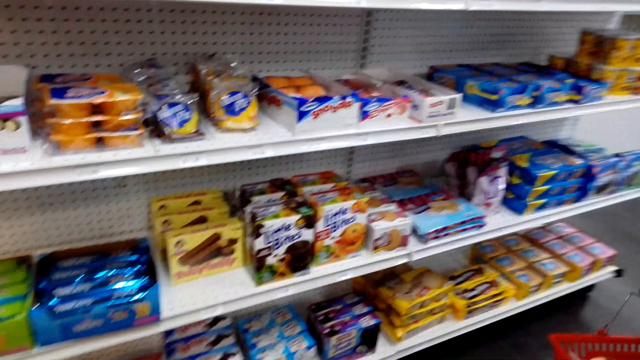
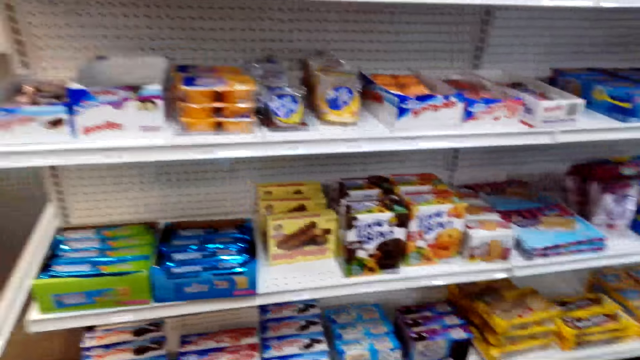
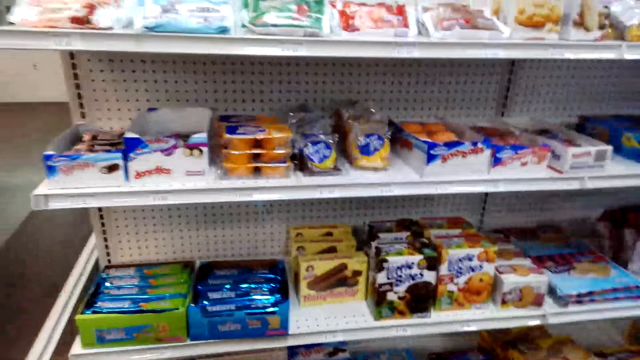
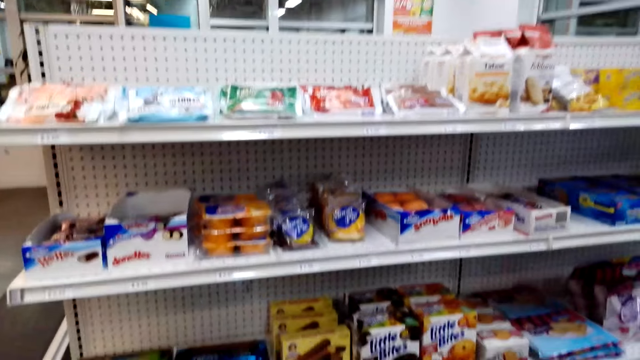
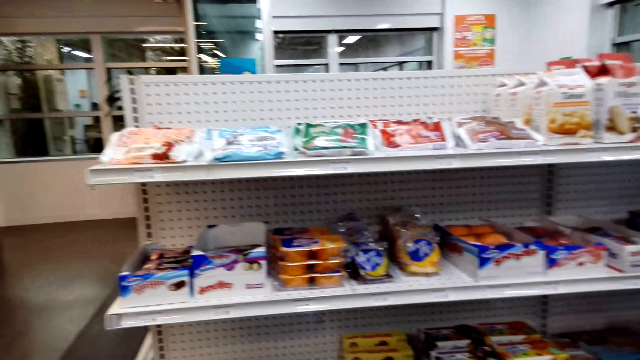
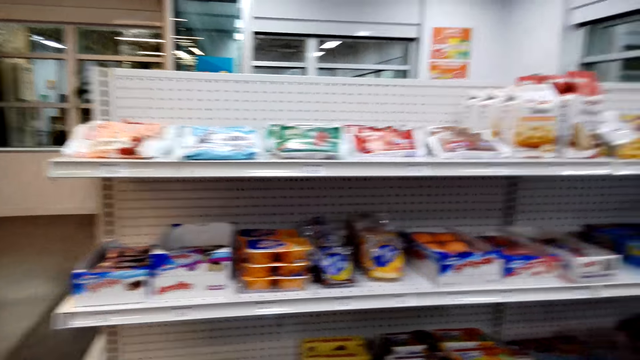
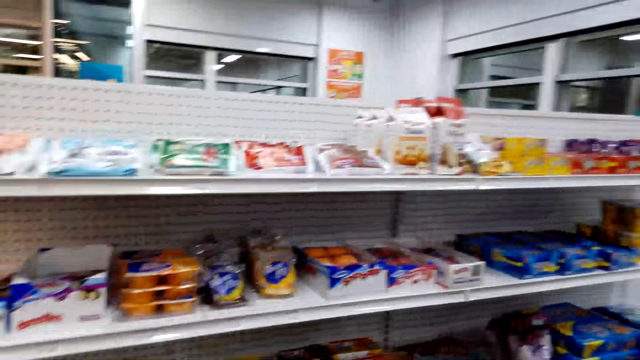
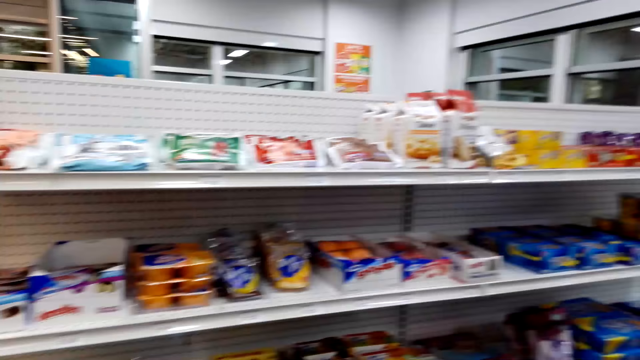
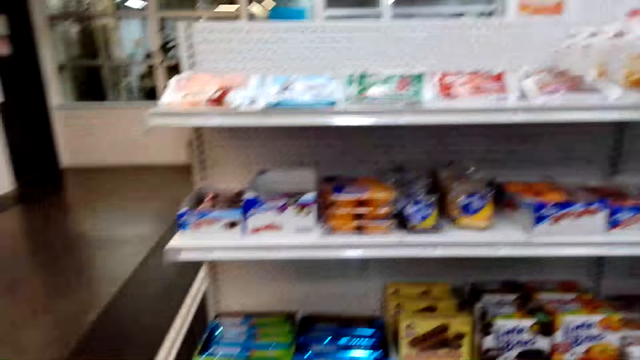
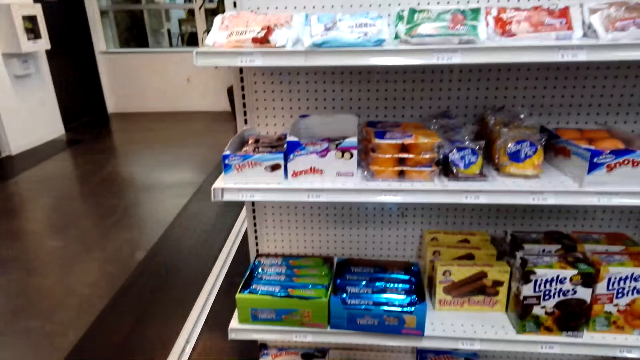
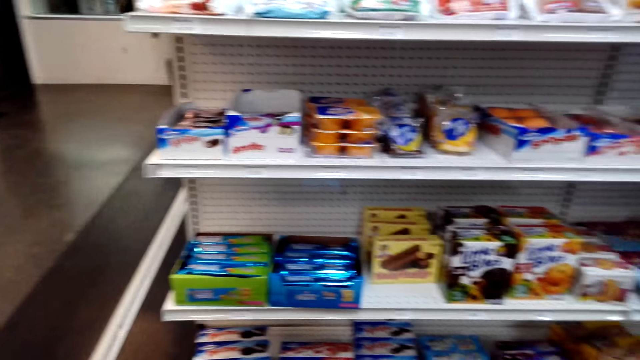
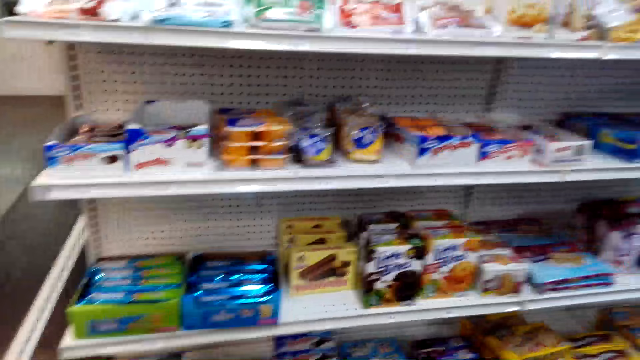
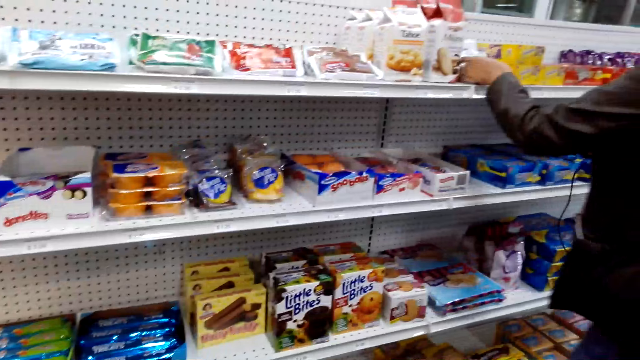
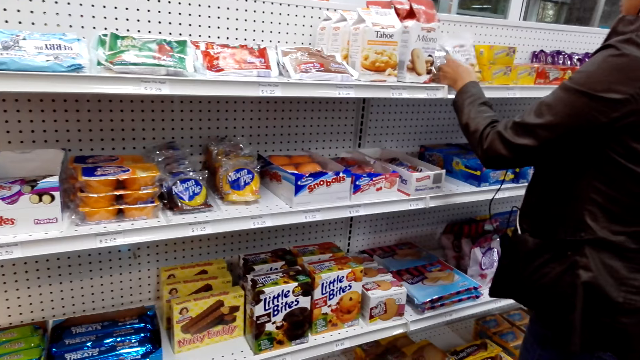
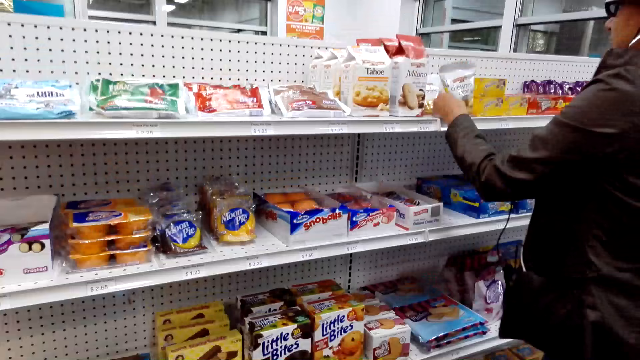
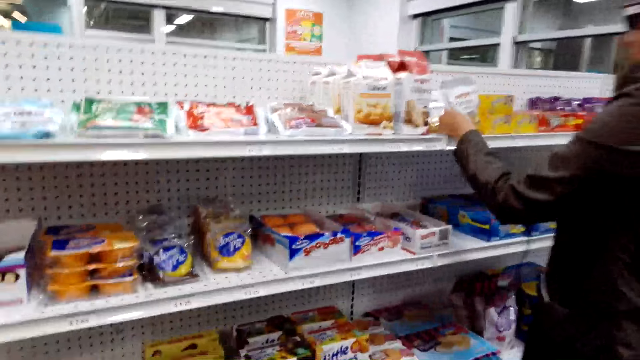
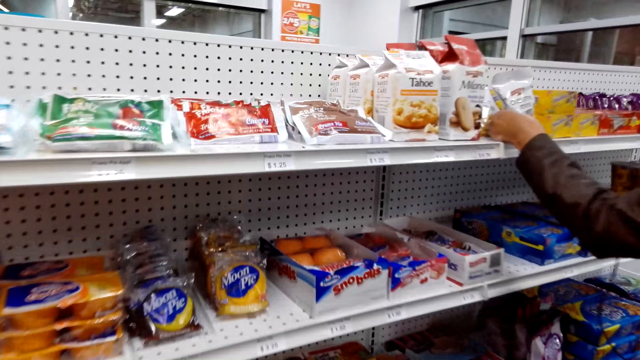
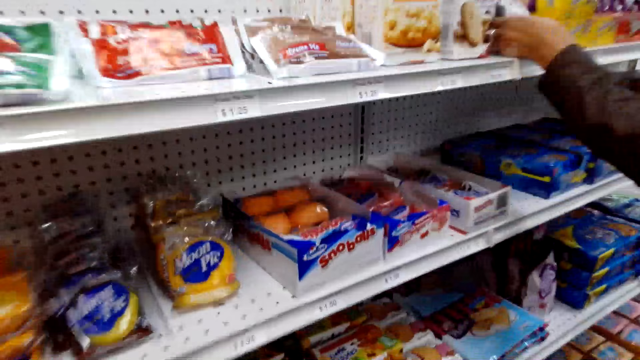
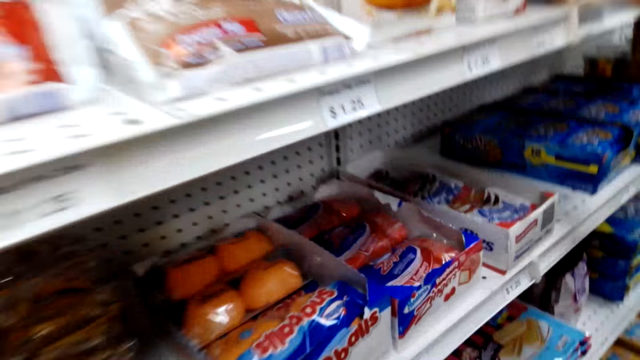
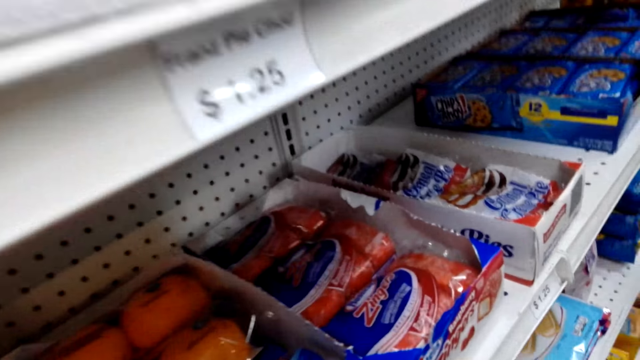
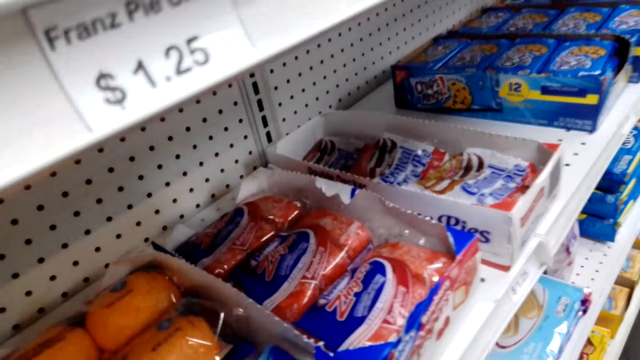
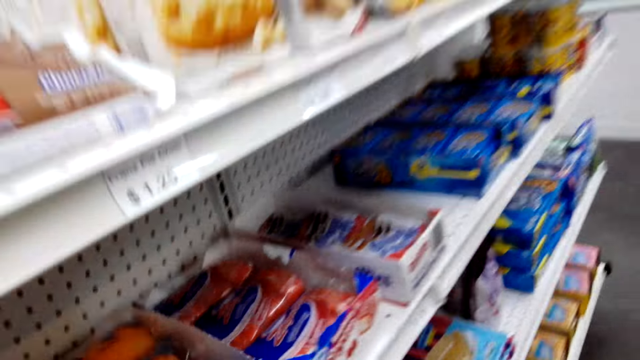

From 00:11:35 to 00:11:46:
The camera wearer stares at the packets on the shelf. A man picks the packet from the shelf. The camera wearer talks to the man.

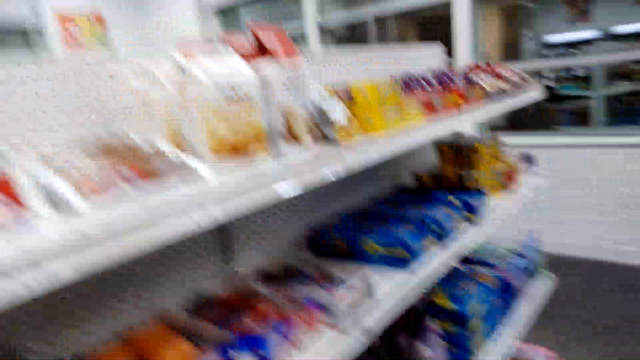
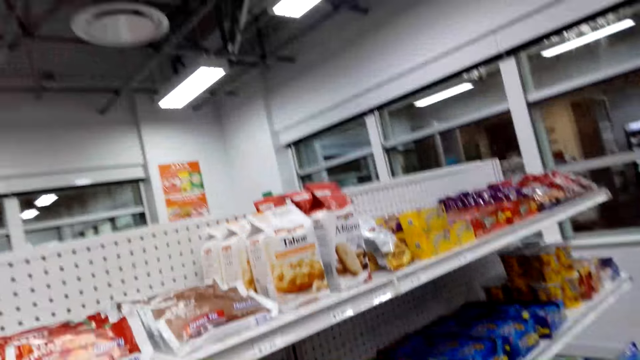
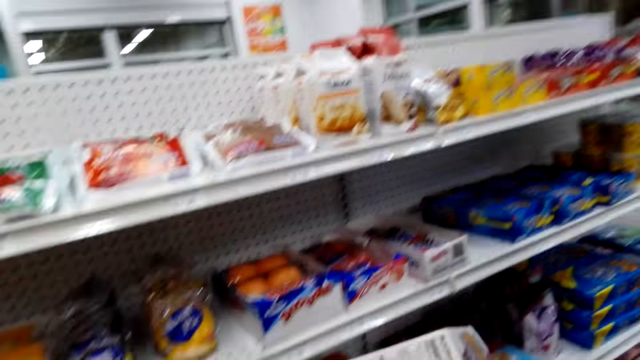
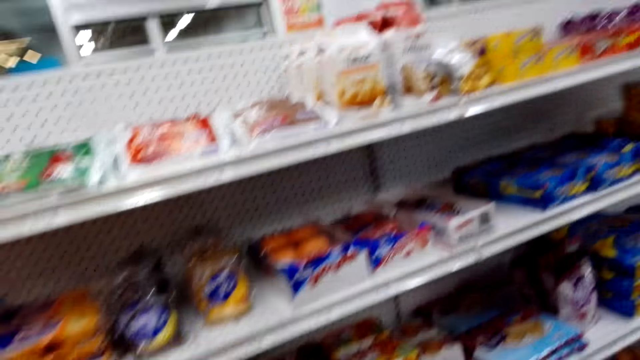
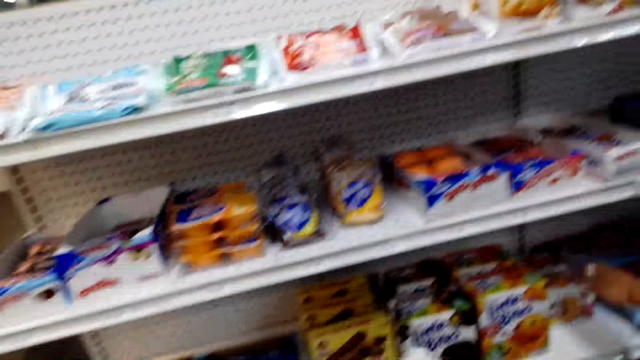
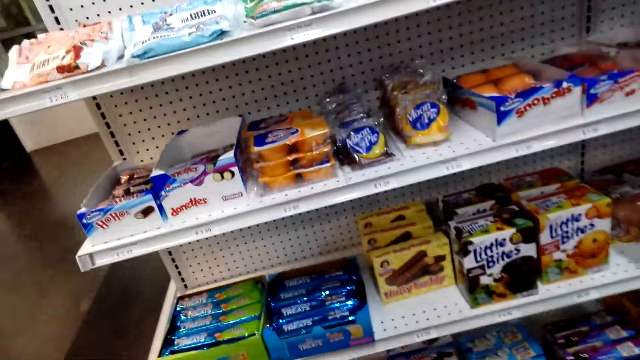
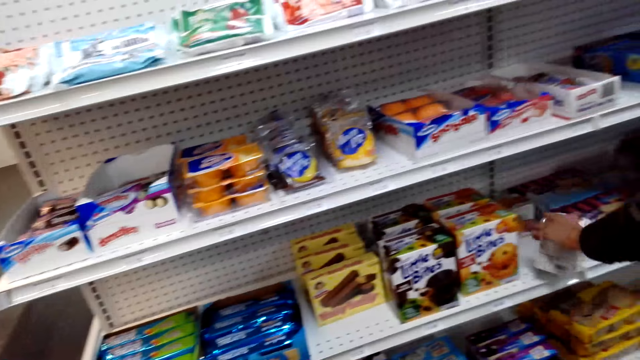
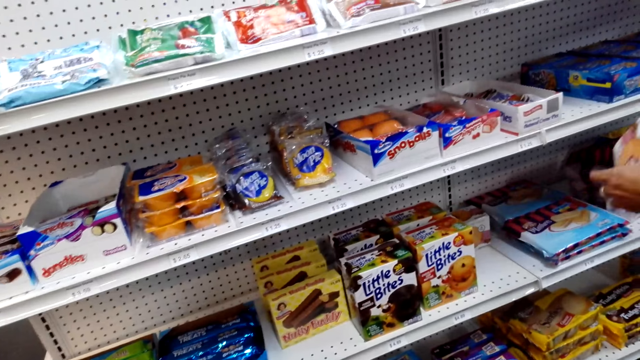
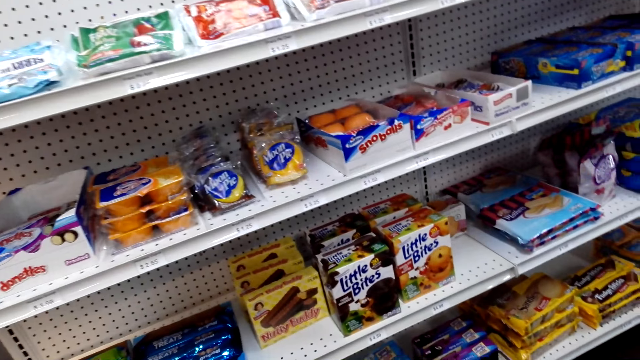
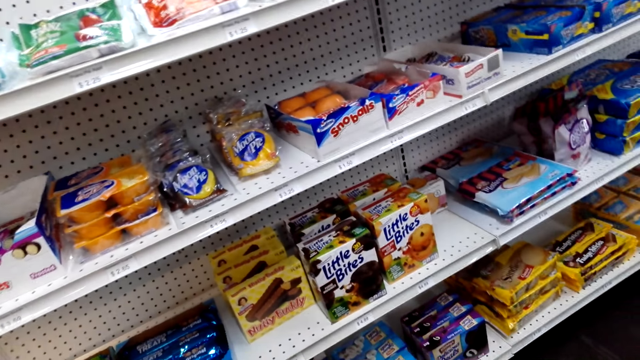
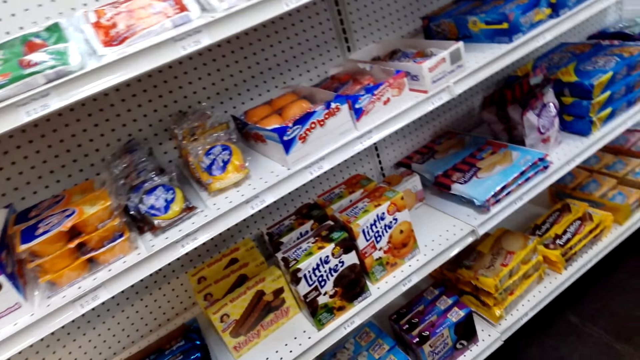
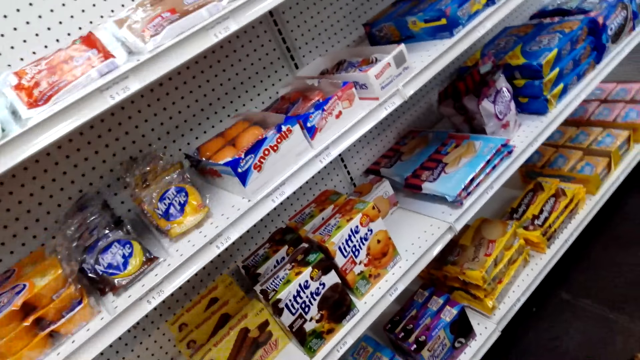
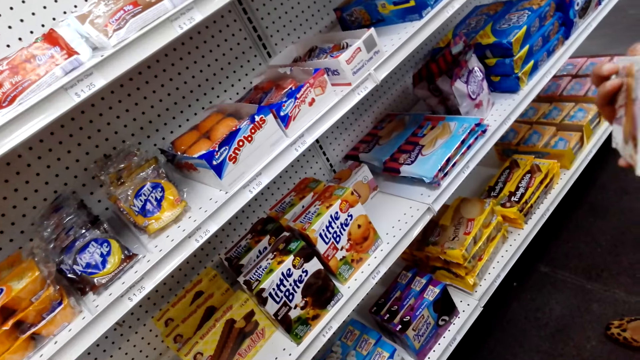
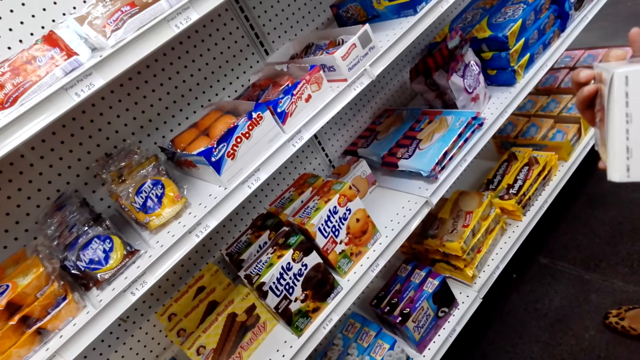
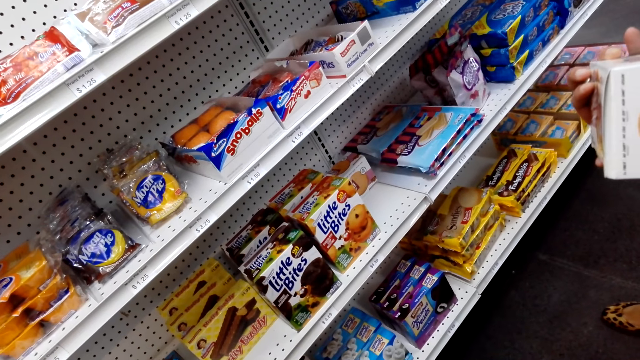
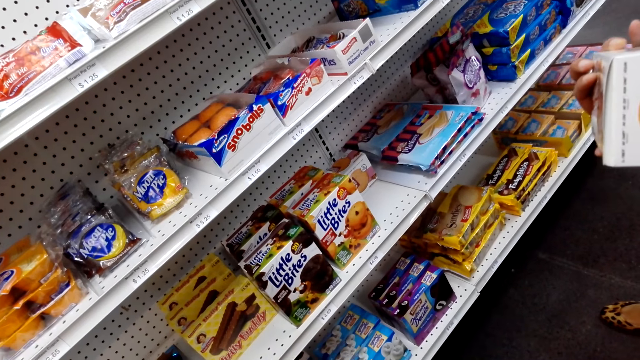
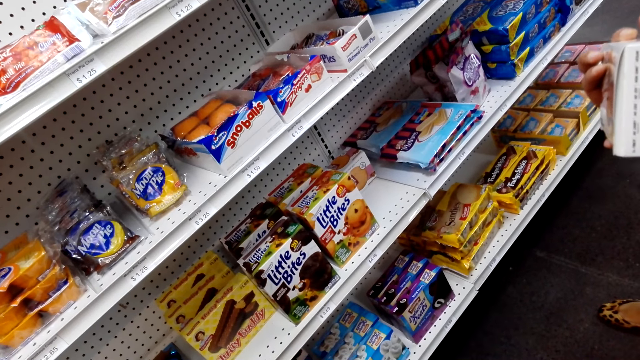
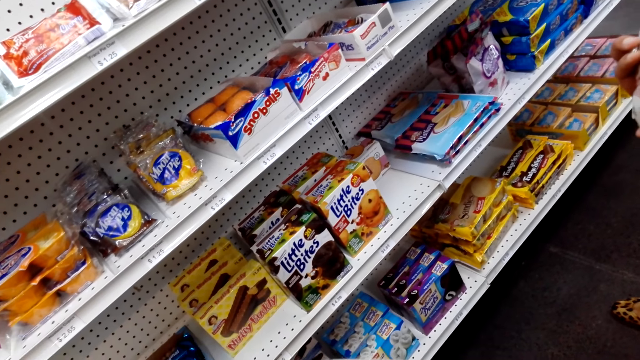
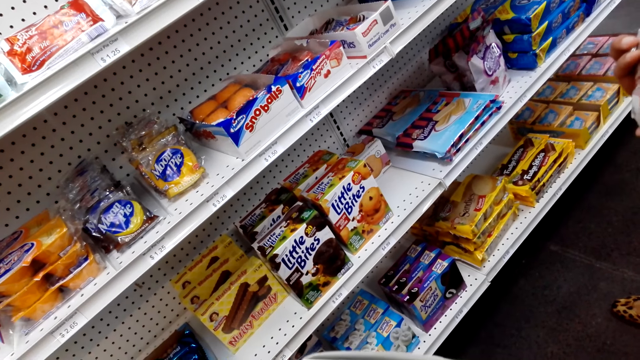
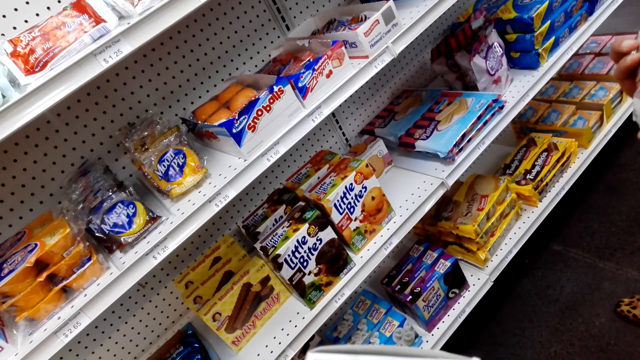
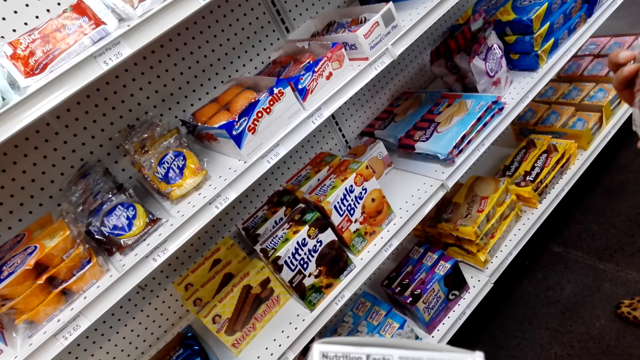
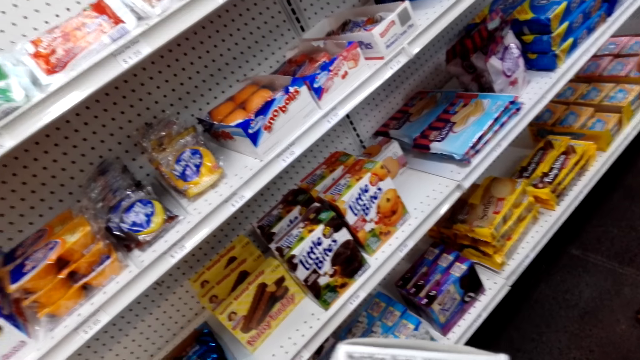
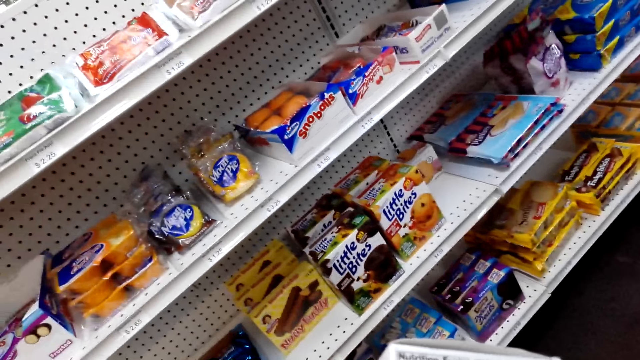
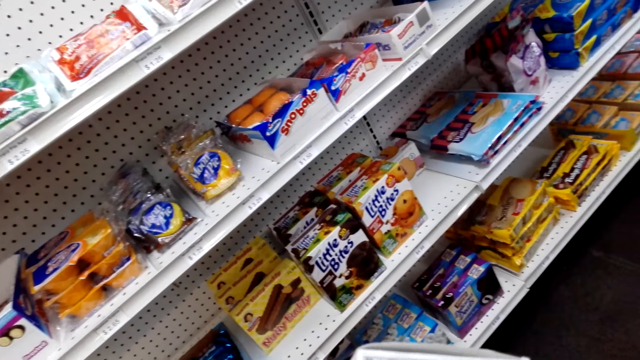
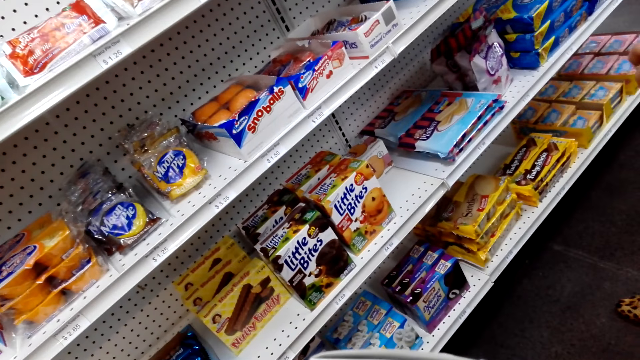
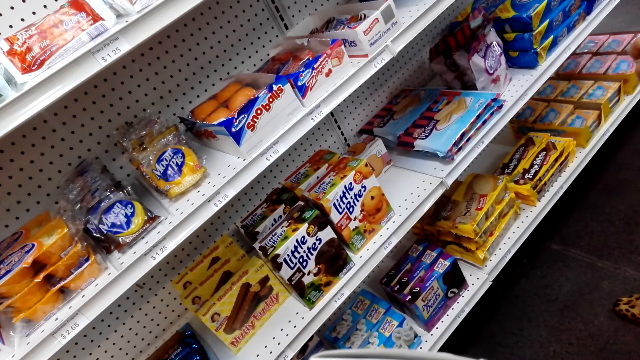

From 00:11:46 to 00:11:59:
The camera wearer holds a paper. They look at the shelves. They talk to the man. The man examines the packet at hand. The camera wearer talks to the man.
